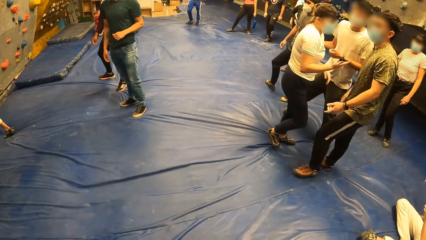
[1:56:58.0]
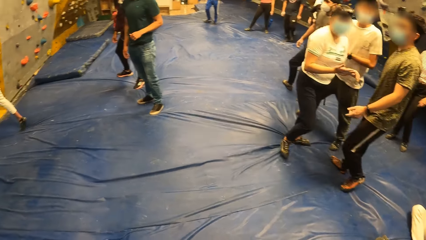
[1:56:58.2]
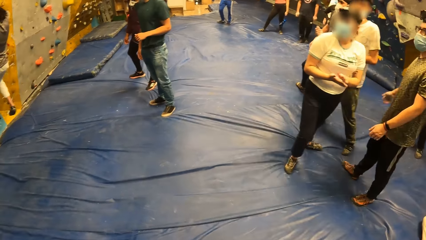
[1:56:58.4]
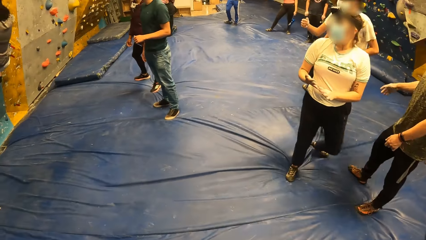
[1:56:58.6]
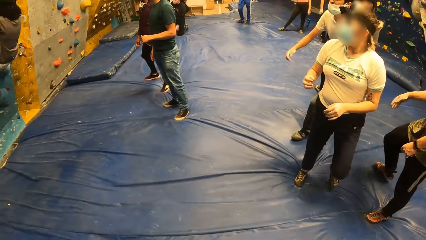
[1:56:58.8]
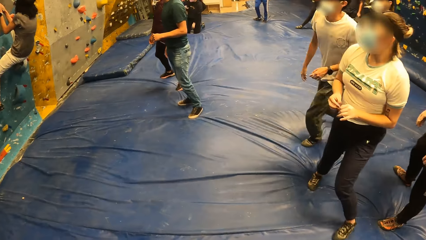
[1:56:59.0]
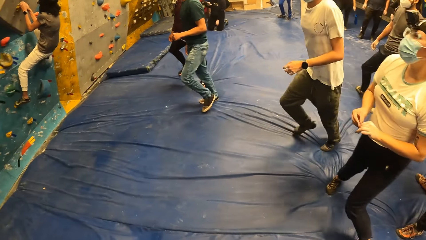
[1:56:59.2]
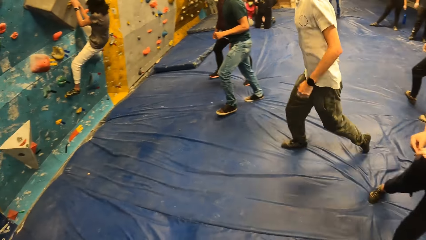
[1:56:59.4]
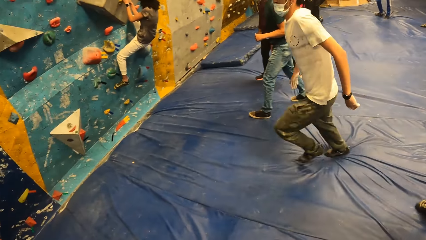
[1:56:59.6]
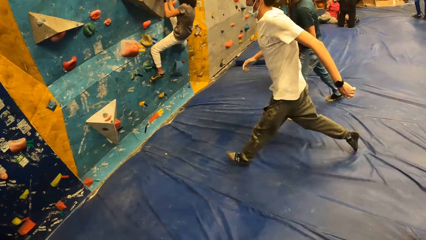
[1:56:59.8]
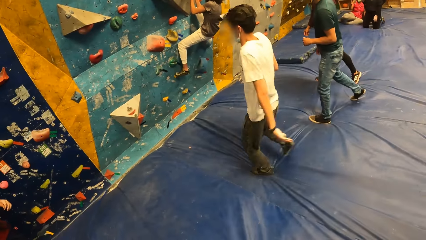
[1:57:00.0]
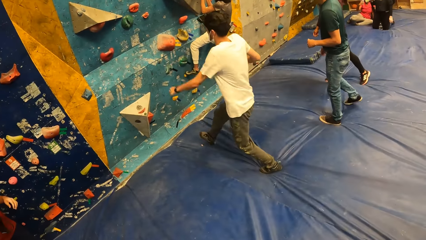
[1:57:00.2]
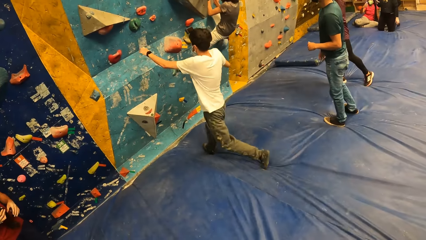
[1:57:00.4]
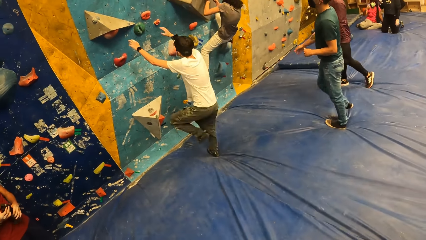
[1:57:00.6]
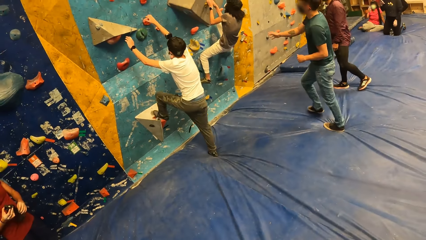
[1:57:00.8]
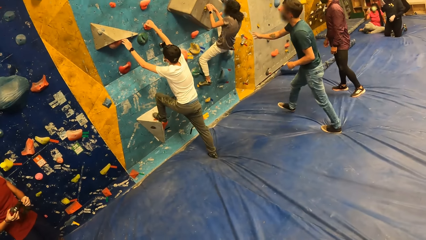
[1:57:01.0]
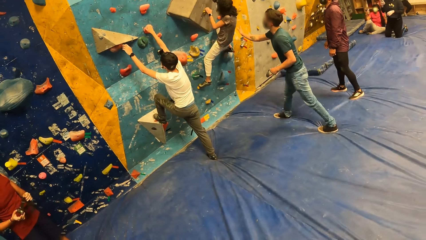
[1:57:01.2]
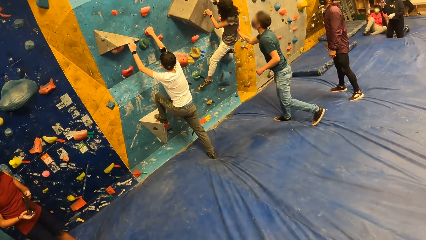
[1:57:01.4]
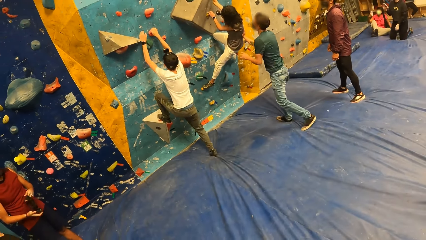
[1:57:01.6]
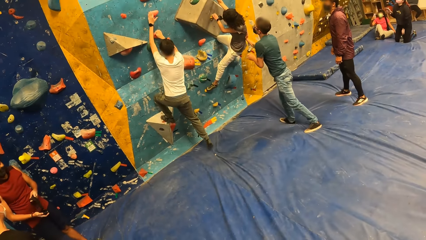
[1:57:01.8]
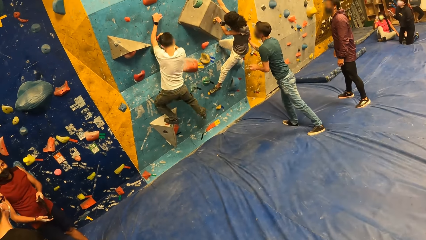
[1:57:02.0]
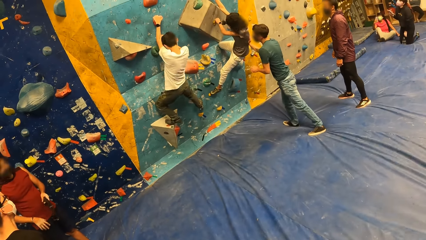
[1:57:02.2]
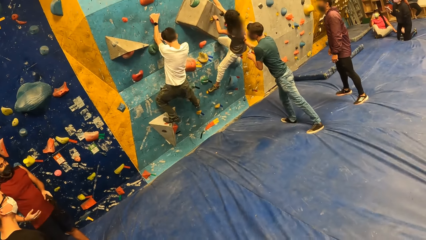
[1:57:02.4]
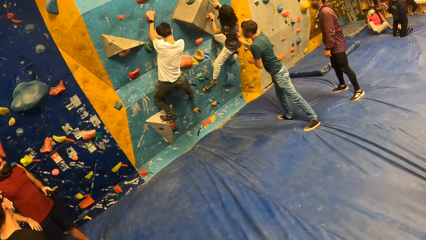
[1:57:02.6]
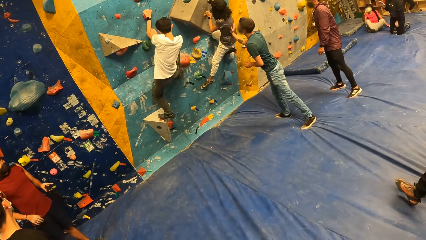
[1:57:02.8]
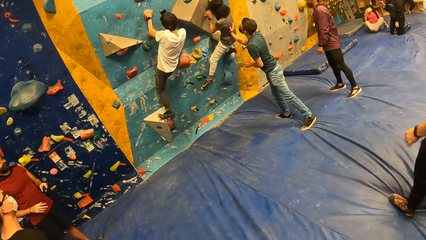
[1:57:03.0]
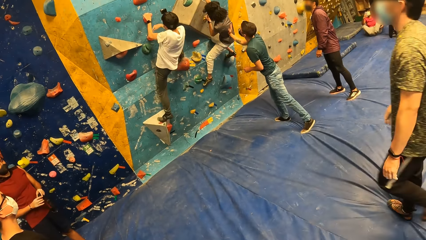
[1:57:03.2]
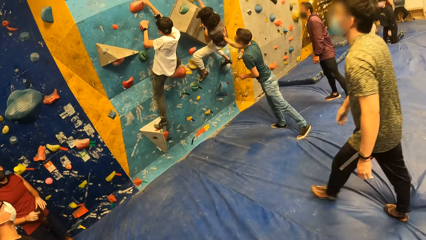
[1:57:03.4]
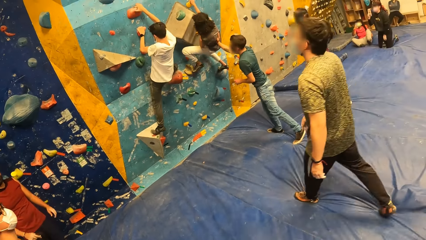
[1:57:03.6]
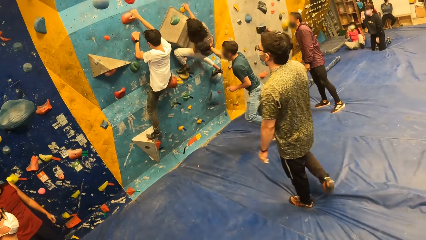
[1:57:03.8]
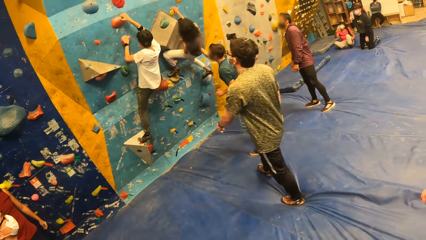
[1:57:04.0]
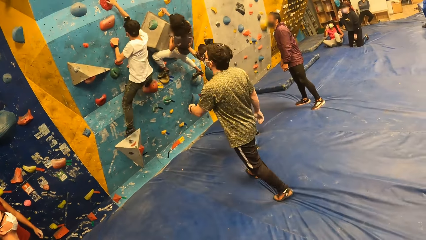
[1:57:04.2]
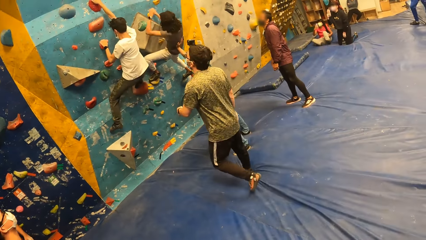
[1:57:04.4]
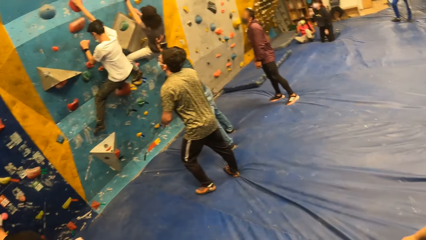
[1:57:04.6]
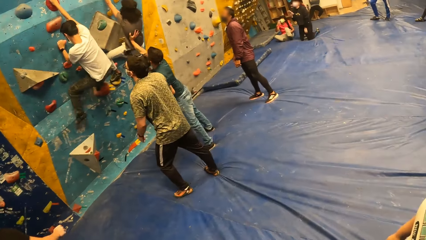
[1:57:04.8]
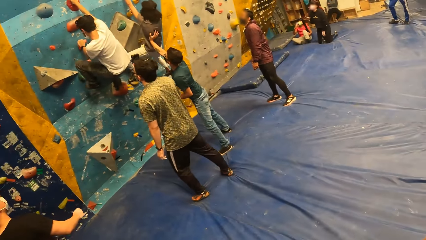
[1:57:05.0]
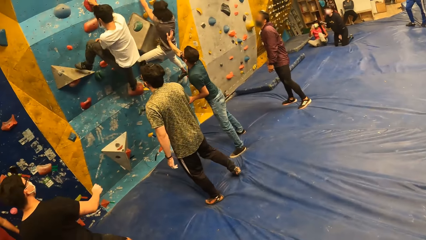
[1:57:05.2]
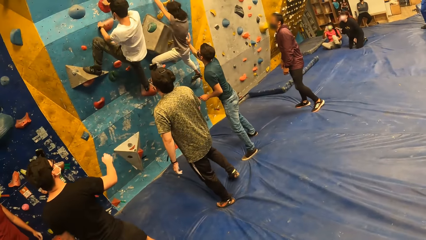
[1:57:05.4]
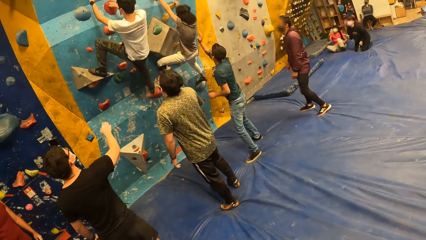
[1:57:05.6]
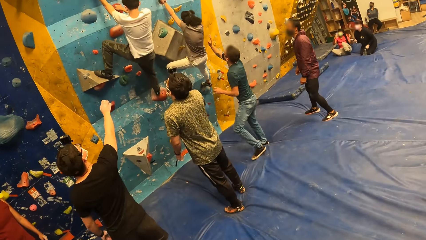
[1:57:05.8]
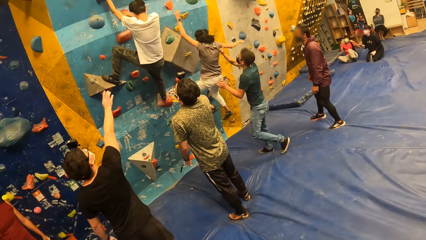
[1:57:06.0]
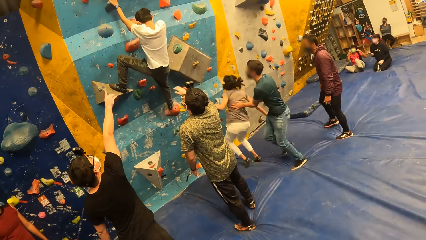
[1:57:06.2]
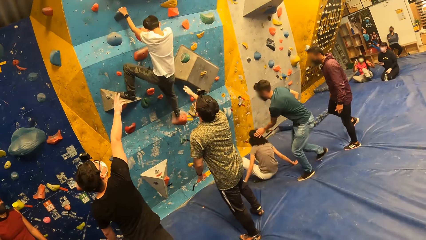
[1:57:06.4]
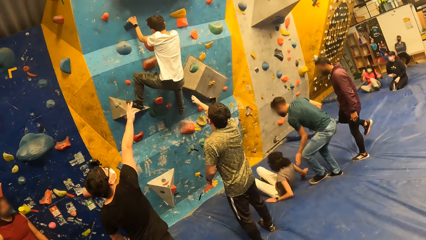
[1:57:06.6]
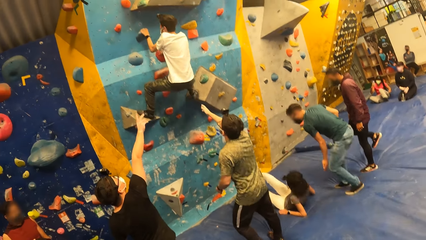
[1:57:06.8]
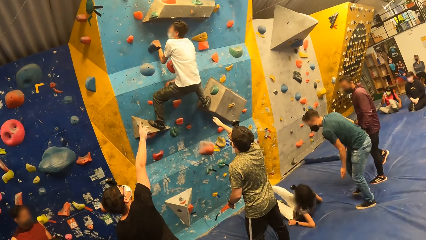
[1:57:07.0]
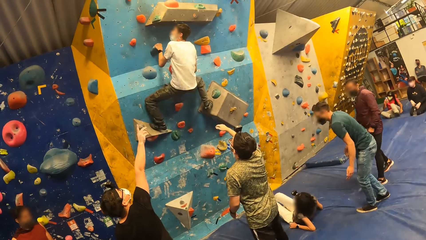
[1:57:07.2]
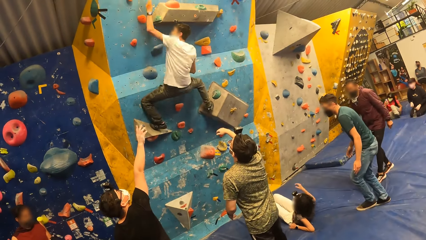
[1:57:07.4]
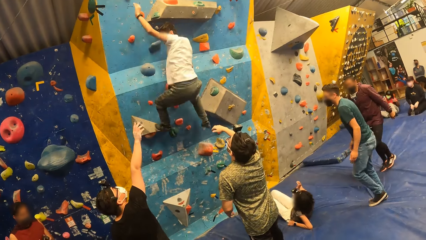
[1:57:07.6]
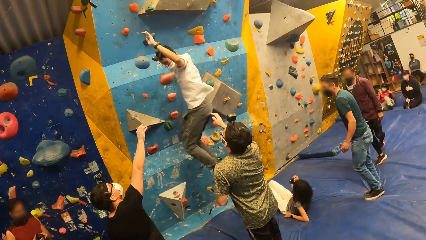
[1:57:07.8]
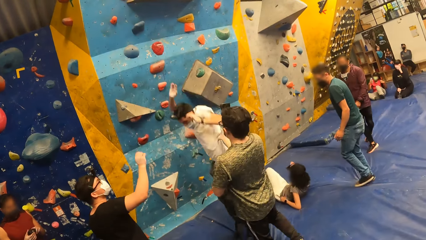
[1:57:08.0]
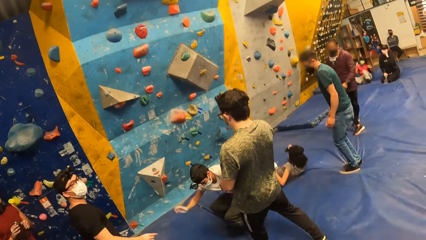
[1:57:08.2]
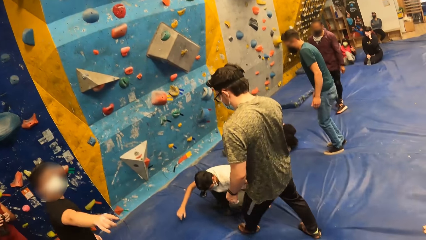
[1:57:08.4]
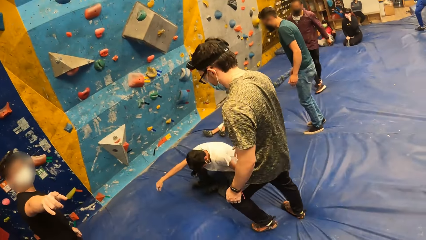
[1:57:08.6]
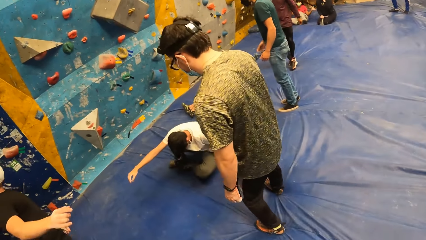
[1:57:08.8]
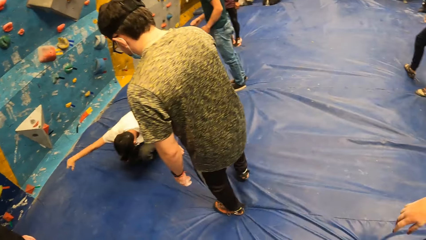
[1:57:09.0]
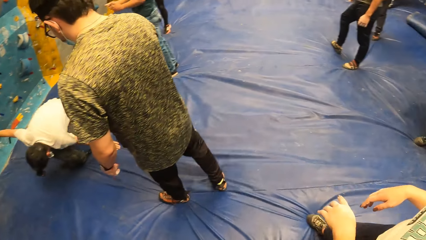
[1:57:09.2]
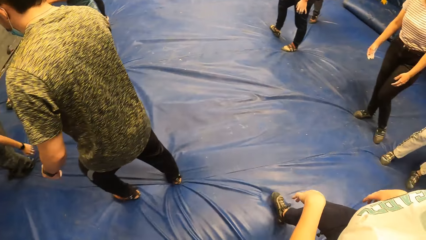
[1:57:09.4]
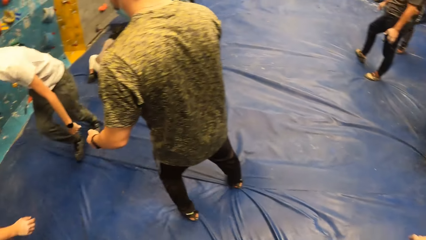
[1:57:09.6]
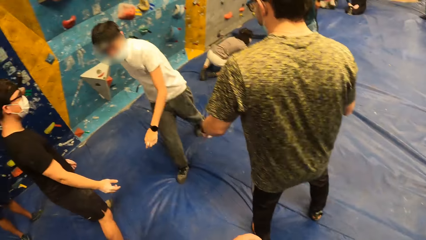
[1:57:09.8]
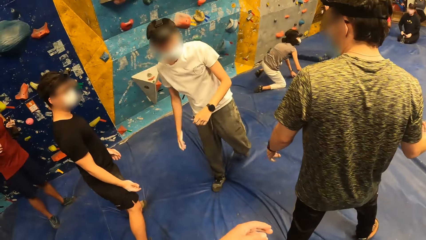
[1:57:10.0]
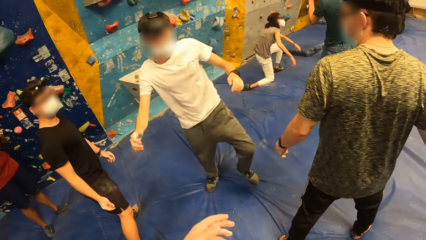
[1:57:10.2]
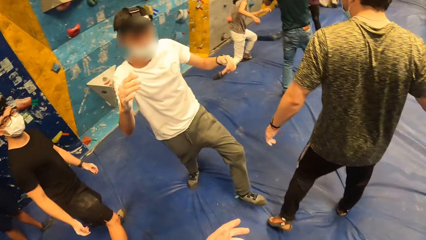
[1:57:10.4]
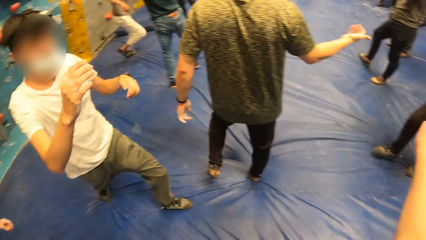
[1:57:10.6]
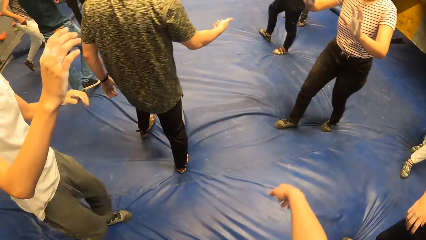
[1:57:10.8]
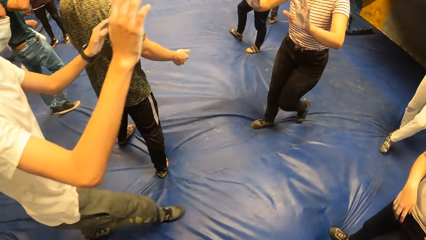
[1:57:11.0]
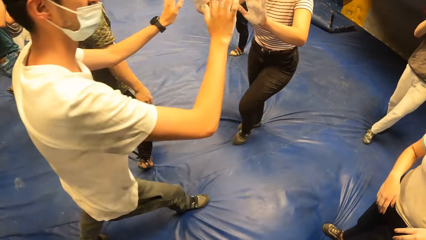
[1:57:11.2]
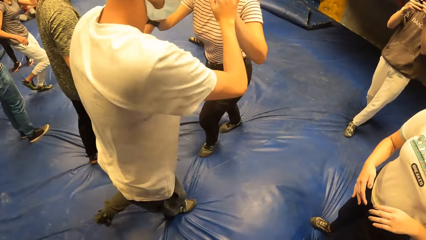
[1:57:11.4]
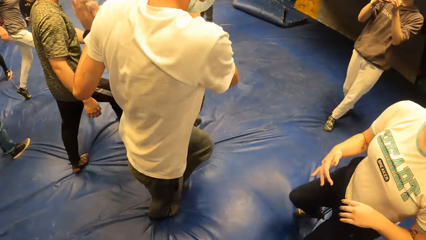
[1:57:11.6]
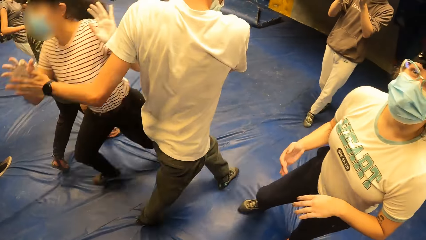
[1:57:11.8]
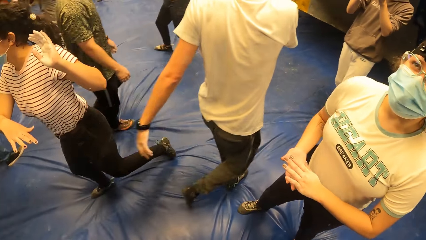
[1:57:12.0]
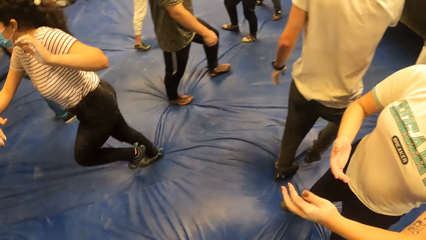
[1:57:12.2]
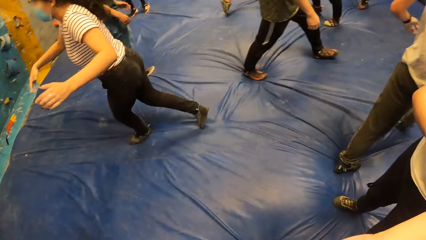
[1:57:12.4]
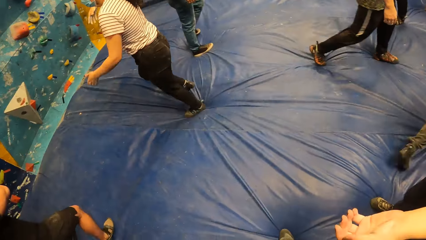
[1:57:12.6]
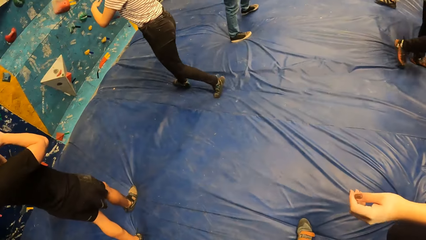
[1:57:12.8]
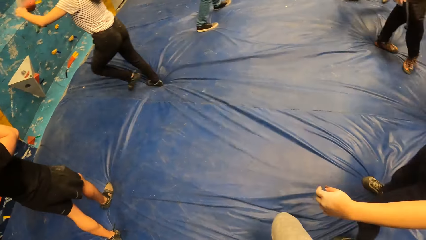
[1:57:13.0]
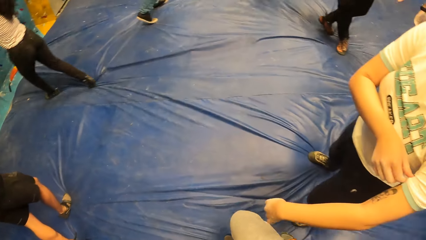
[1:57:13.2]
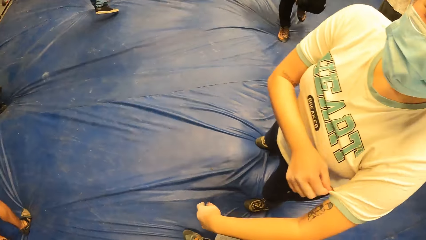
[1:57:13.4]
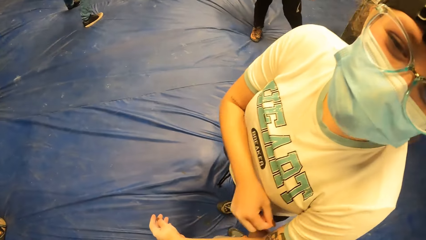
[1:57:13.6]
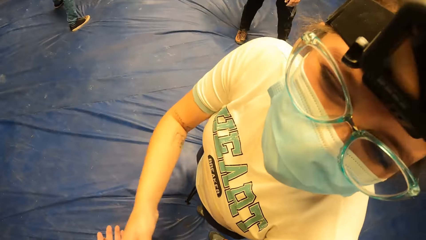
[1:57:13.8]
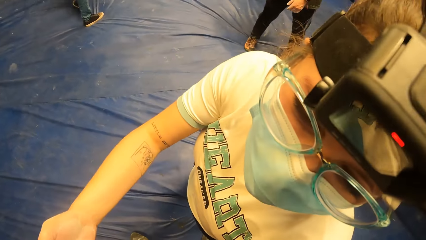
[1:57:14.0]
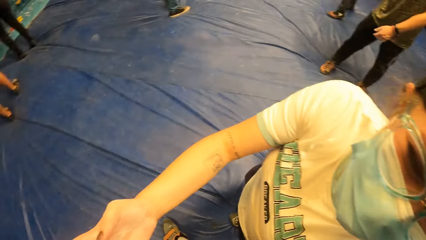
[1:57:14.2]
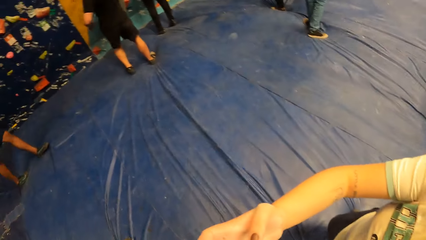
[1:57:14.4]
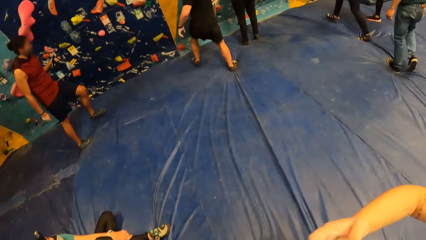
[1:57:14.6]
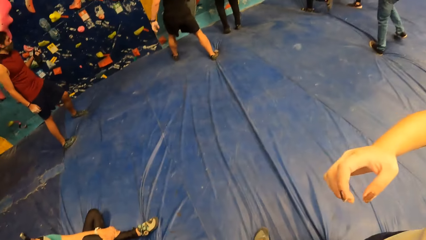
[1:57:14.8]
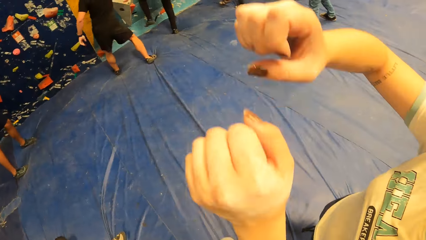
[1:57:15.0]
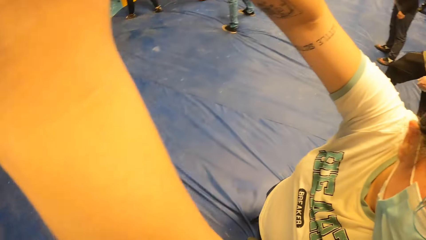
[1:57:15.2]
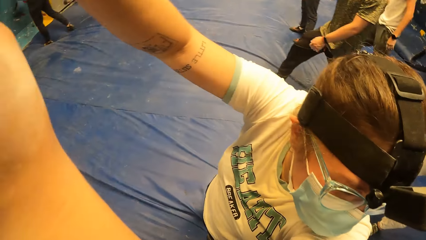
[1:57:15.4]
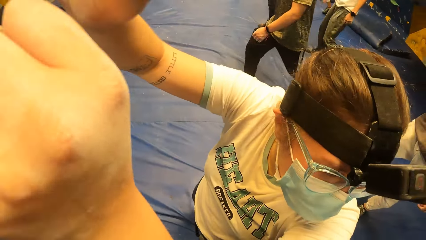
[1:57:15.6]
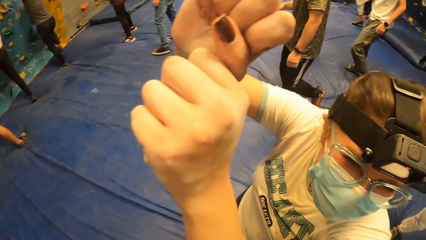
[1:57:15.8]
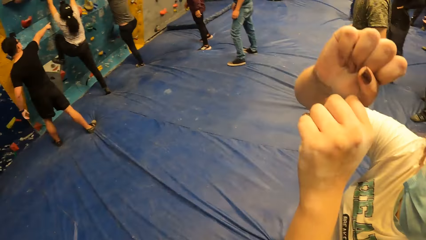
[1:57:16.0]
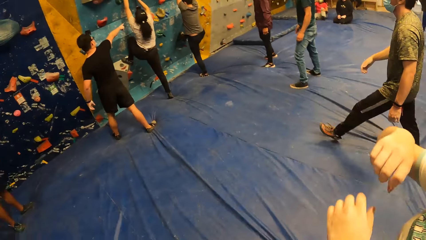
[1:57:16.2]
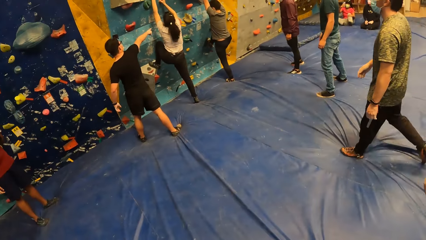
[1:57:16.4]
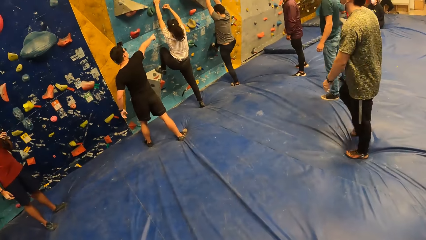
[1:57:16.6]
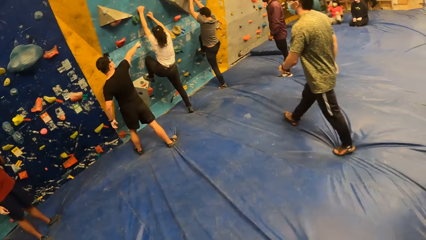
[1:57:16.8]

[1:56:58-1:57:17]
A person climbs the wall. Another person runs towards the climbing wall. A third person pushes a fourth person along the wall. The second person climbs the wall. A fifth person walks towards the climbing wall. The first person falls to the ground. The second person falls to the ground. The camera wearer looks around. The second person walks away from the climbing wall and greets a sixth person. The sixth person runs towards the climbing wall. The camera wearer talks to another person. They look around at the climbing wall. A woman makes a hand gesture.
